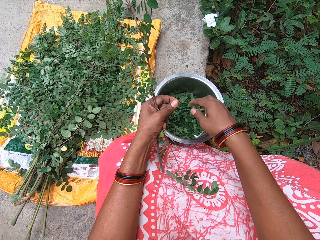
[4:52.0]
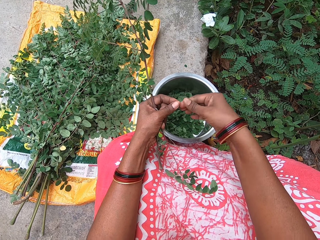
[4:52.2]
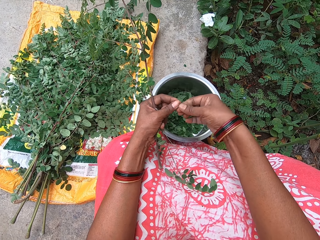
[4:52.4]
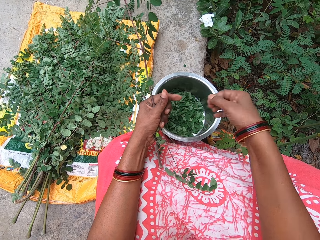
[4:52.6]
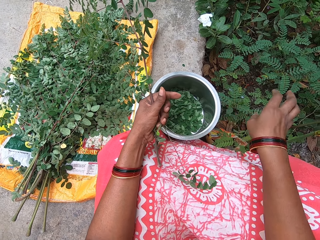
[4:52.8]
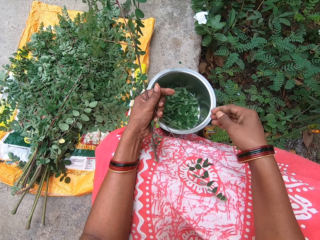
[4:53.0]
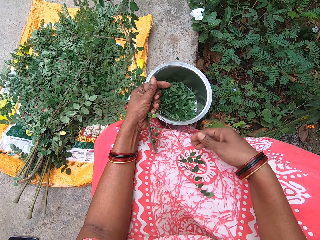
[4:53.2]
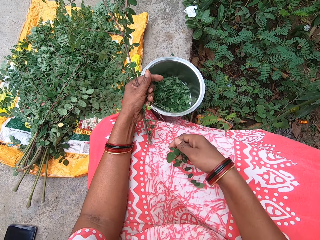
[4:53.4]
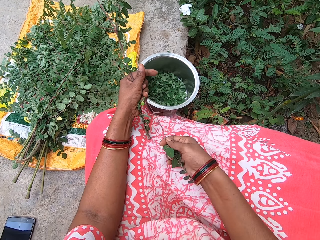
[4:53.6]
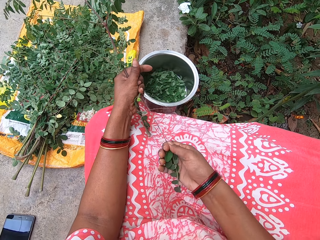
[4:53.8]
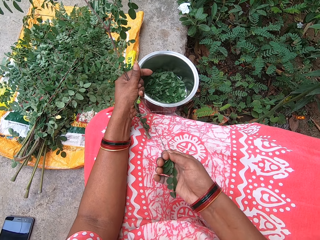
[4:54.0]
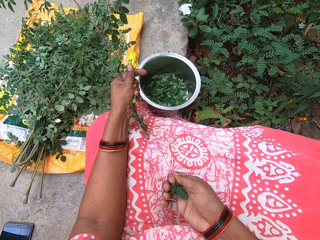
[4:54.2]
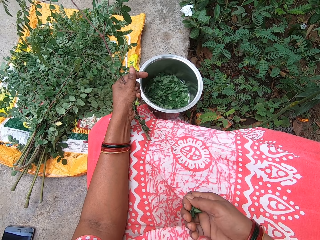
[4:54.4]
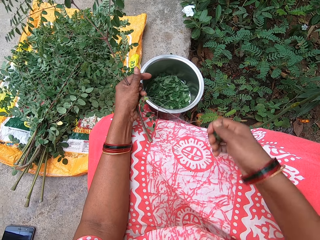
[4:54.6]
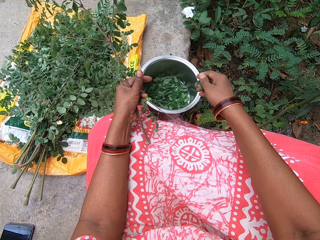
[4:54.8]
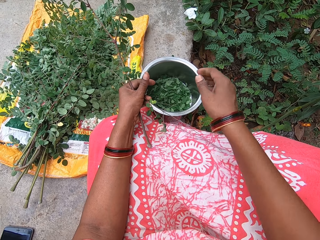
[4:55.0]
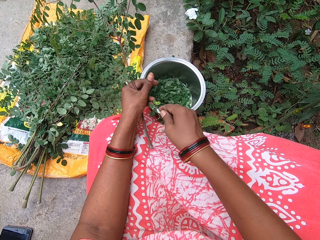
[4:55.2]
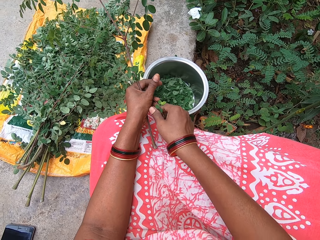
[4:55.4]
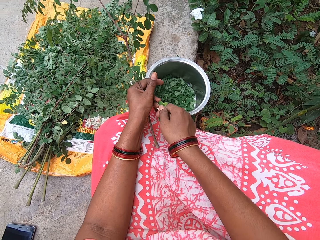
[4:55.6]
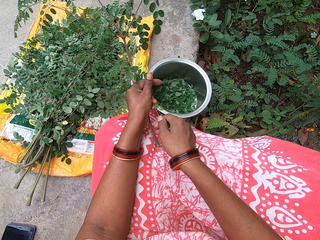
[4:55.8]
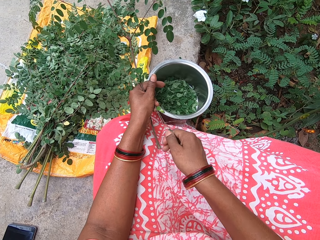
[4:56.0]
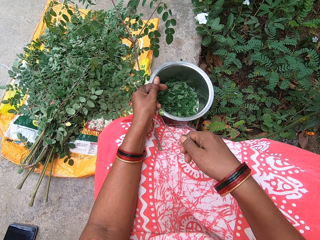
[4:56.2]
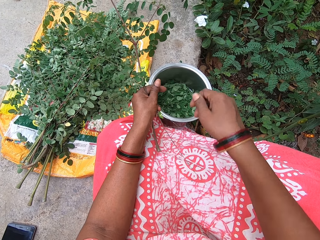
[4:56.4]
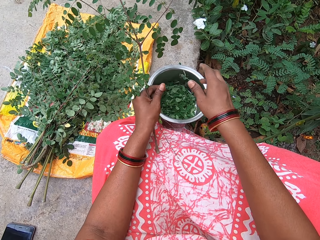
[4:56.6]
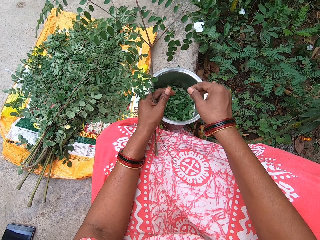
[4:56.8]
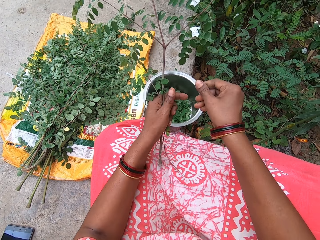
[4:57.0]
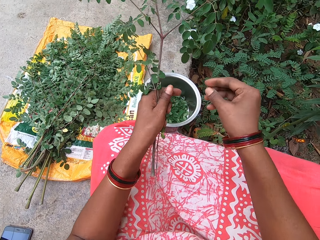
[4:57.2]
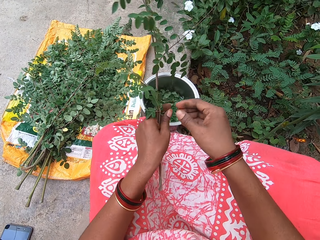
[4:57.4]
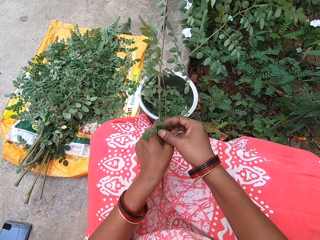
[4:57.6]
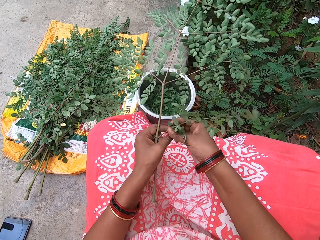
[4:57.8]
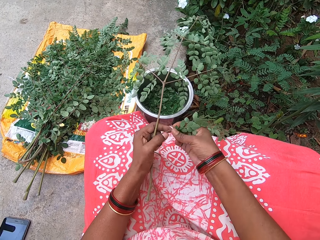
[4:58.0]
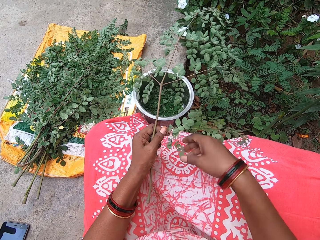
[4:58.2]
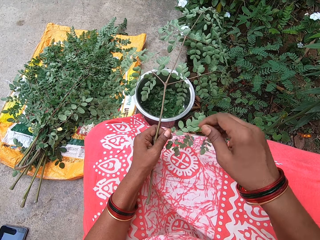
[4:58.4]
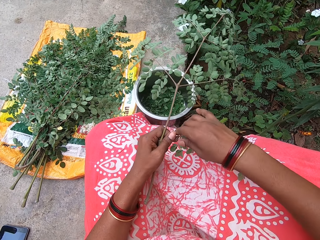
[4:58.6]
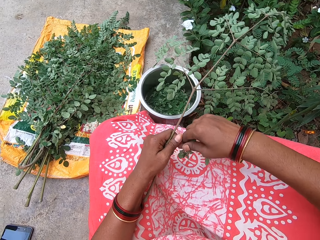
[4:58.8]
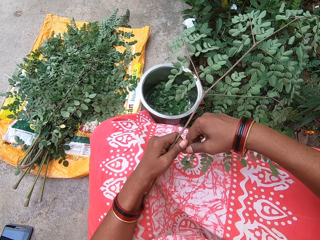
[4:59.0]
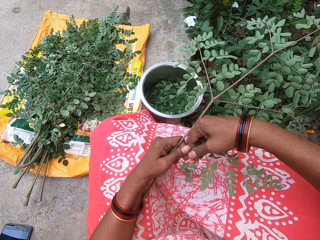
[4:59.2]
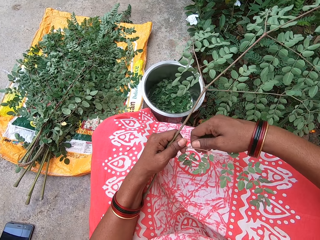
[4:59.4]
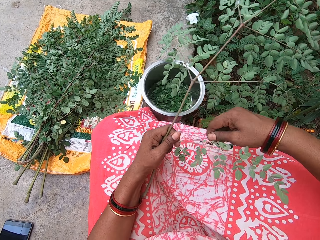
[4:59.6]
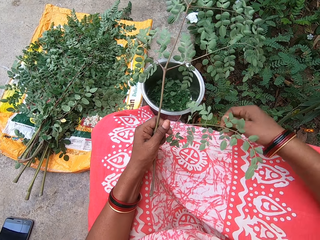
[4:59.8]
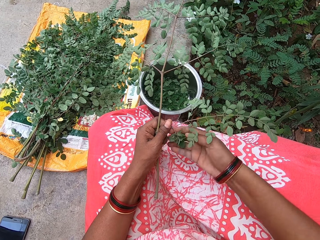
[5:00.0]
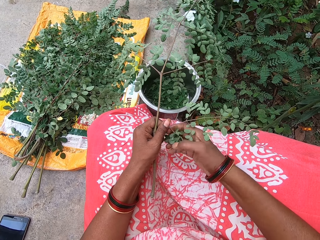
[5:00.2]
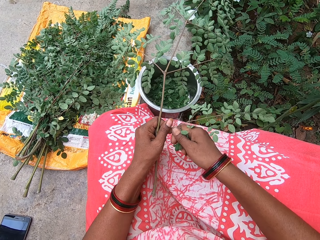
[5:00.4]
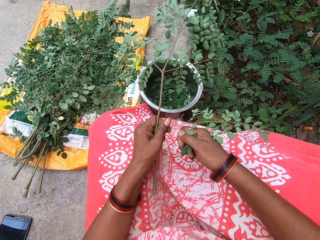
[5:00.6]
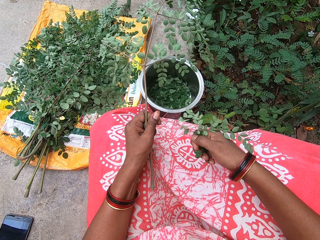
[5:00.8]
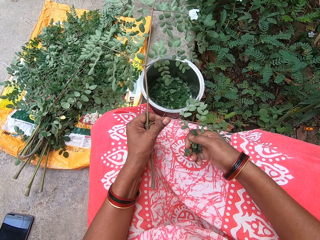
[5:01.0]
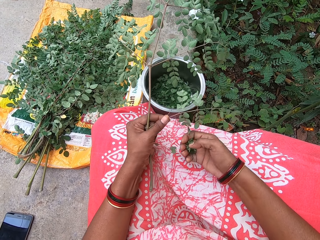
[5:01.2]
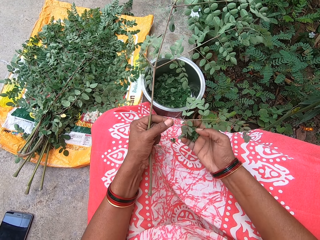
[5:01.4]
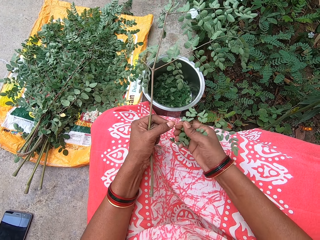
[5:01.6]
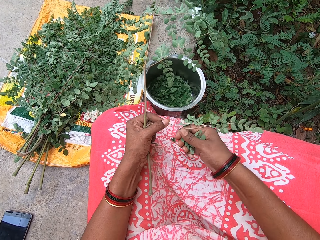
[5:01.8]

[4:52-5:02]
The camera wearer removes the vegetables from the stick with her right hand. She puts the vegetable in her right hand into the plate. She removes the vegetables from the stick with her right hand. She does this repeatedly.

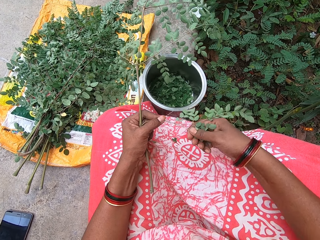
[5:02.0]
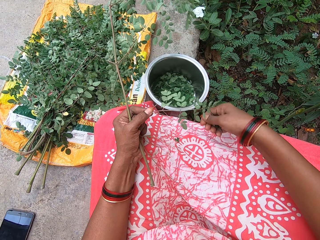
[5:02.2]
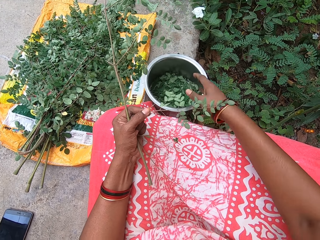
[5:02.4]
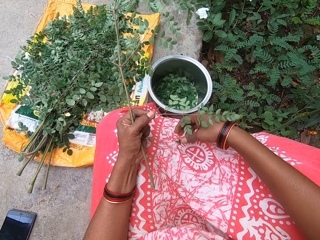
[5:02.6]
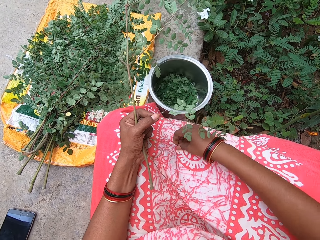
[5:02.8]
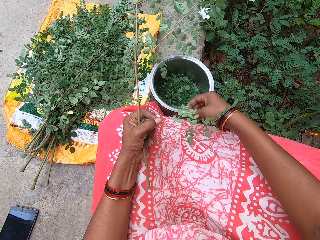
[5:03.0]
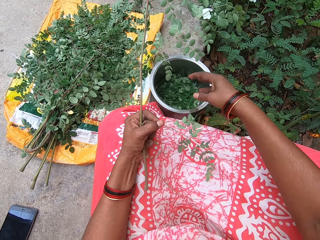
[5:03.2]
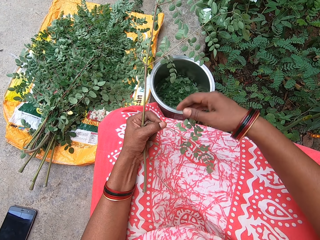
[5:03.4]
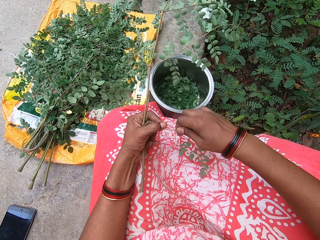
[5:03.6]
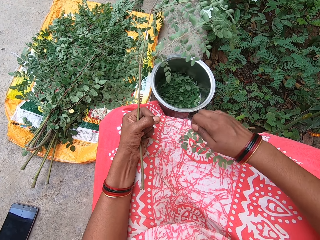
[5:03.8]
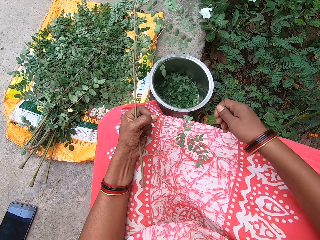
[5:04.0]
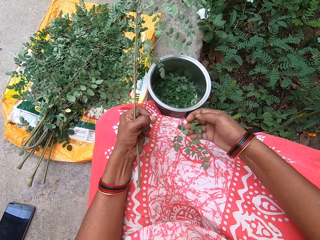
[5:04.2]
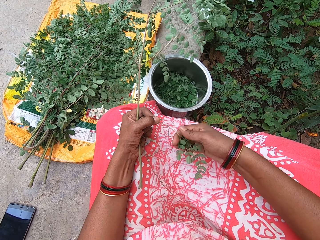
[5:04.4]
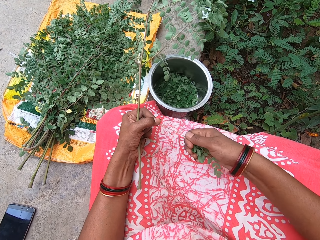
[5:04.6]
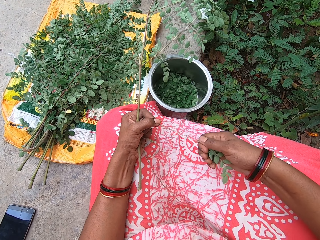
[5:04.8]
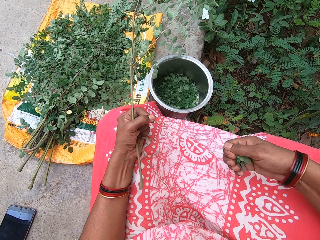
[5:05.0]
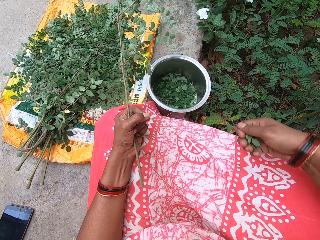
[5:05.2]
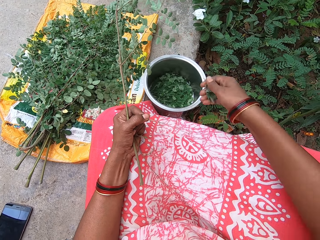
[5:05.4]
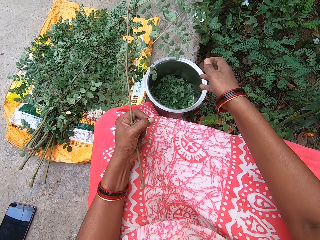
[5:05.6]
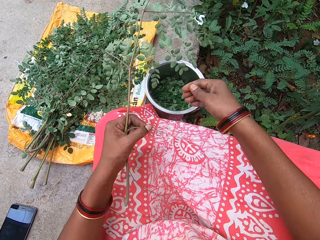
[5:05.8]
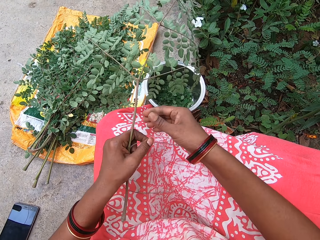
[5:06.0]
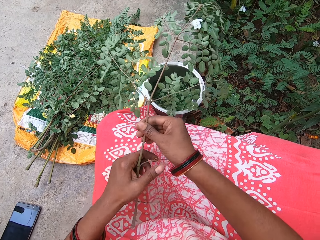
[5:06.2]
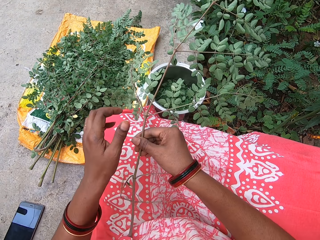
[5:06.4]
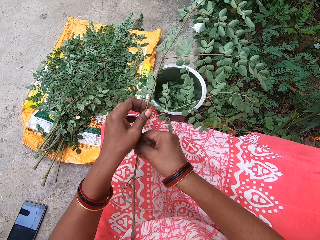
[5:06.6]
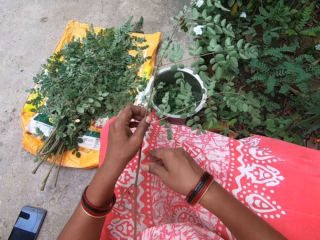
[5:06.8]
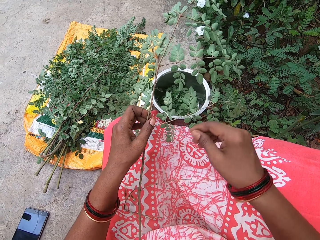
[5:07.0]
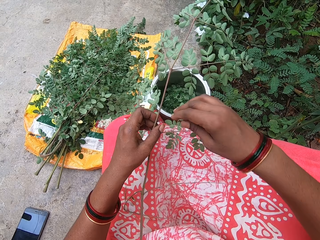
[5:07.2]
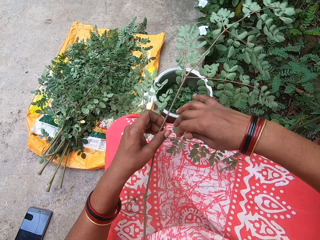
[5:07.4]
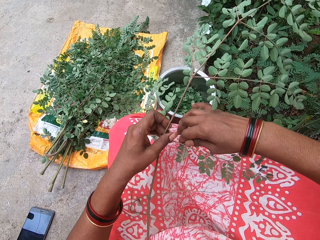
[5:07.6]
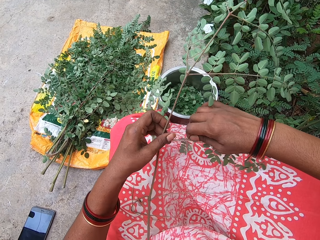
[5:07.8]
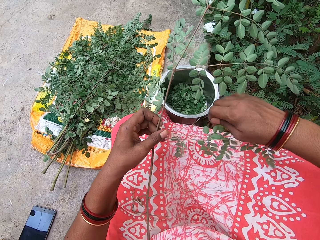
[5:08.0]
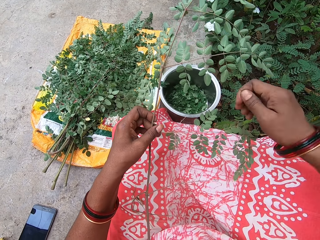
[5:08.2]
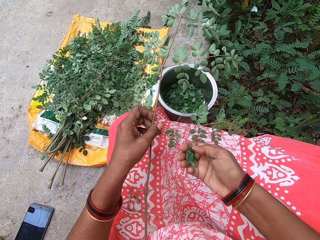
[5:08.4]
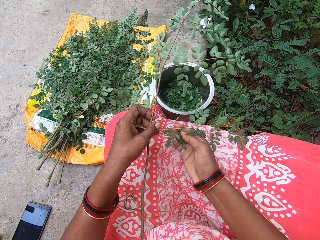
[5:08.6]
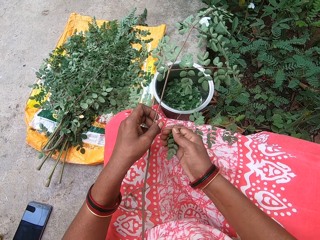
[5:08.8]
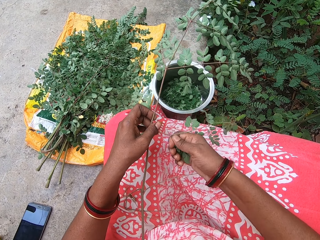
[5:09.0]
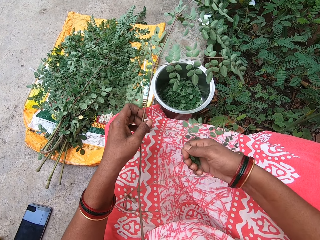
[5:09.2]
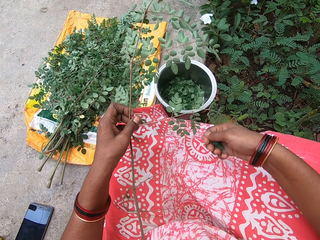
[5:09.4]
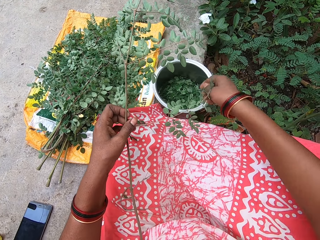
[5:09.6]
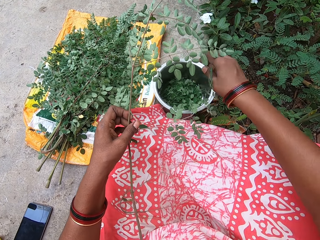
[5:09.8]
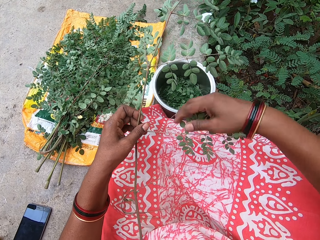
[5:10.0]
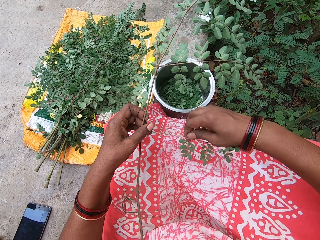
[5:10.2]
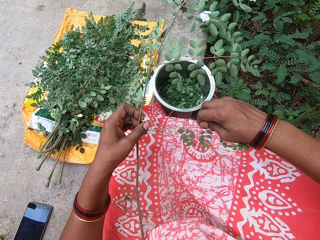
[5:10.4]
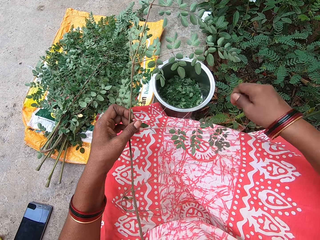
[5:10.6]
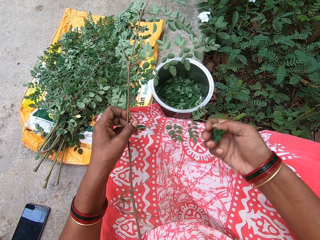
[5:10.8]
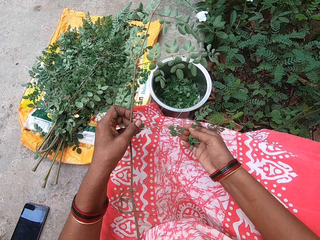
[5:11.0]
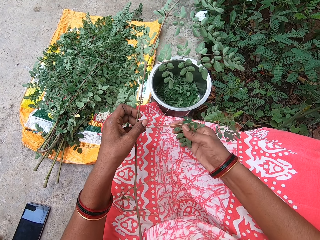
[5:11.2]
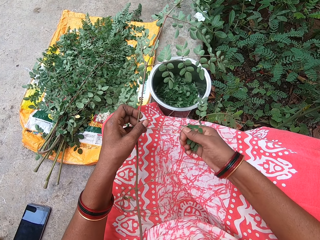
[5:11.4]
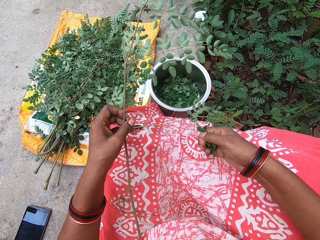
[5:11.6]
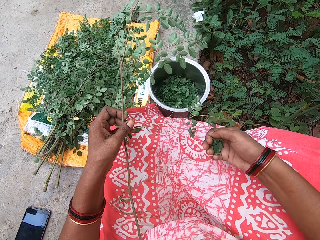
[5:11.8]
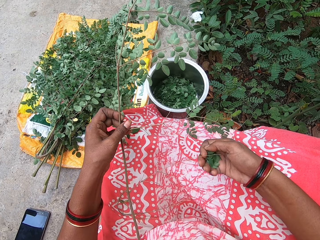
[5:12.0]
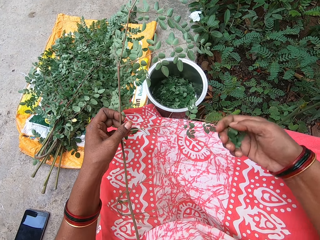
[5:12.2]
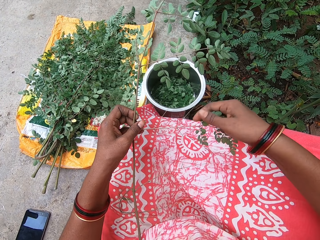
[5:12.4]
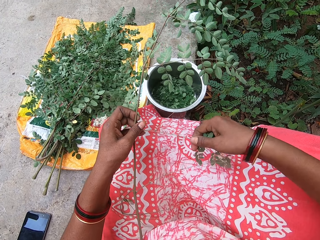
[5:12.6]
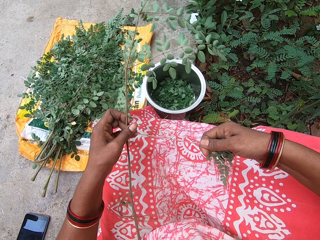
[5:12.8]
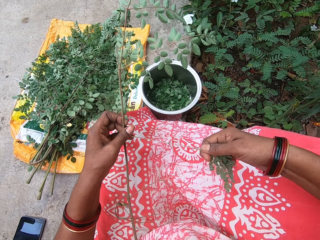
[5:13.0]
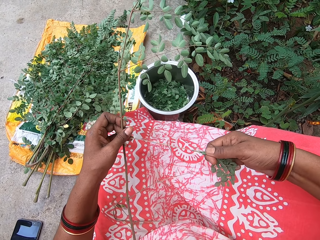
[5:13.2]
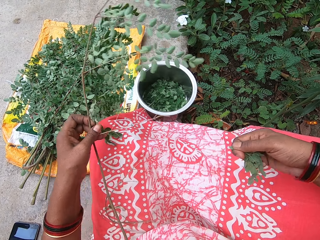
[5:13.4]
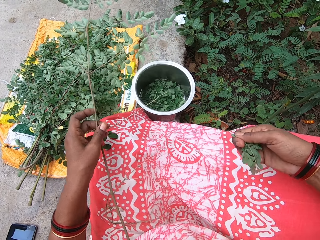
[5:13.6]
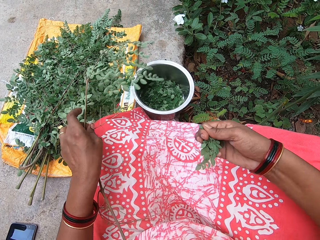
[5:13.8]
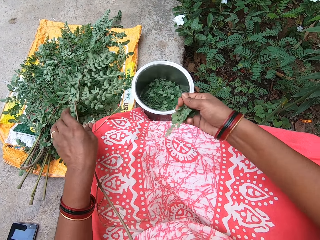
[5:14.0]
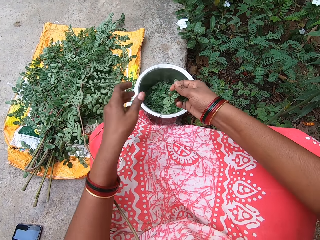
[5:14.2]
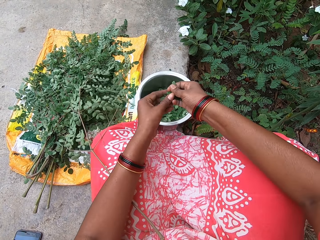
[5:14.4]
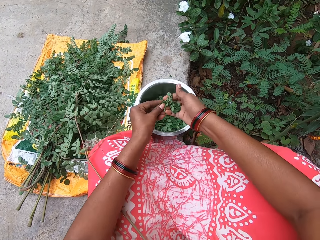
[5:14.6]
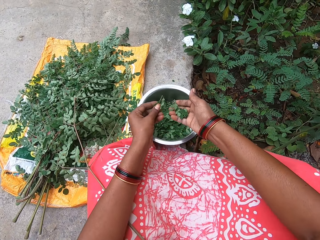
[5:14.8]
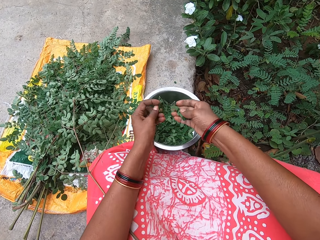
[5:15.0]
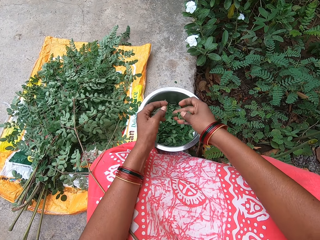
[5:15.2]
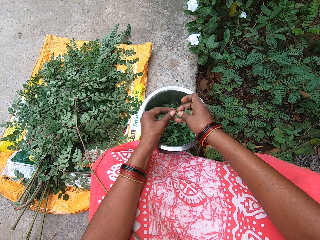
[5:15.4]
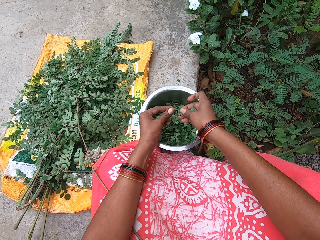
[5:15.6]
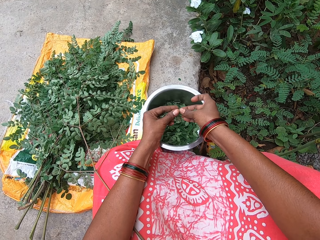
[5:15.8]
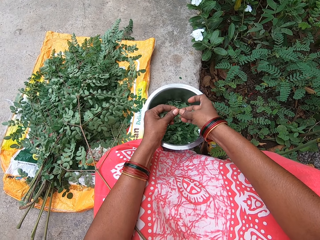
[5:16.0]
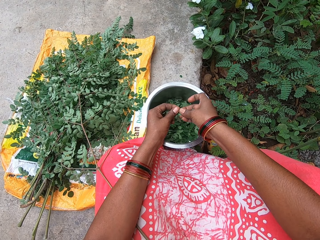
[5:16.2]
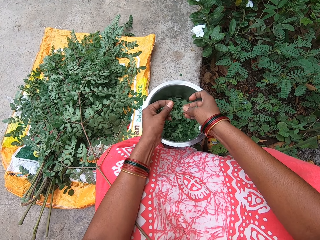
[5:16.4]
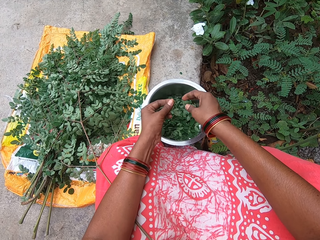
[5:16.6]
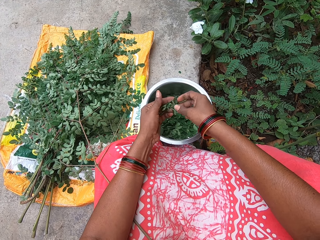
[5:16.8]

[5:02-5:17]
The camera wearer picks the vegetable from the cloth. She removes the vegetables from the stick with her right hand, drops the vegetable in the bowl and pulls the vegetable from the stem. She puts the vegetable in her right hand into the plate. She removes the vegetables from the stick with her right hand. She holds the stem. She puts the vegetable in her right hand into the plate. She removes the vegetables from the stick with her right hand. She puts the vegetable in her right hand into the plate. She drops the stem.
